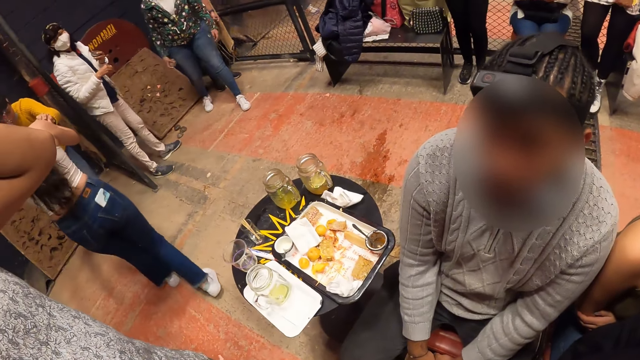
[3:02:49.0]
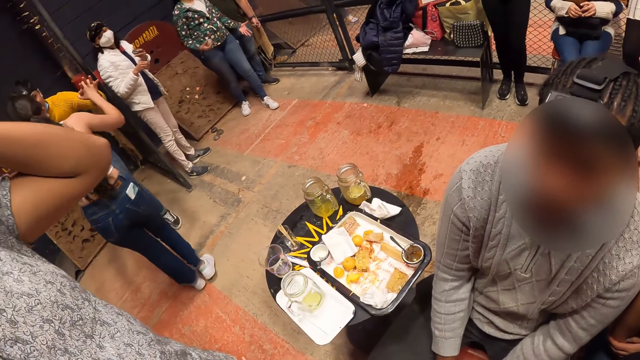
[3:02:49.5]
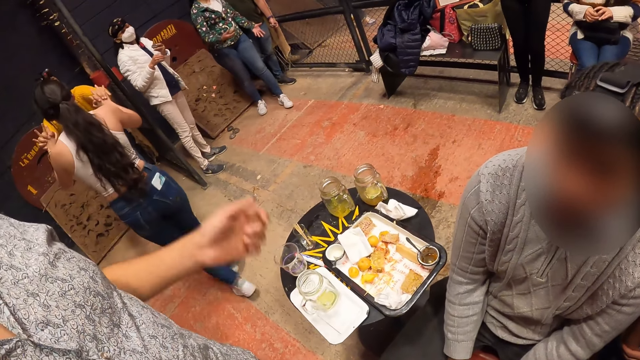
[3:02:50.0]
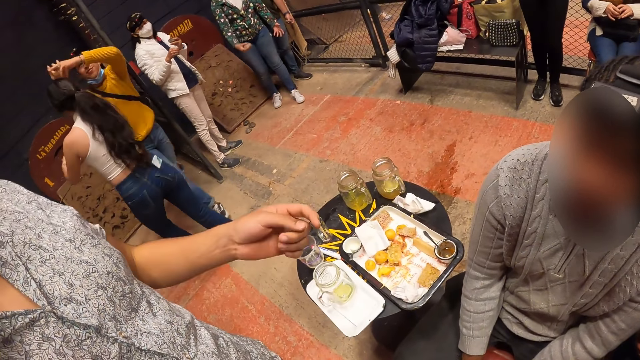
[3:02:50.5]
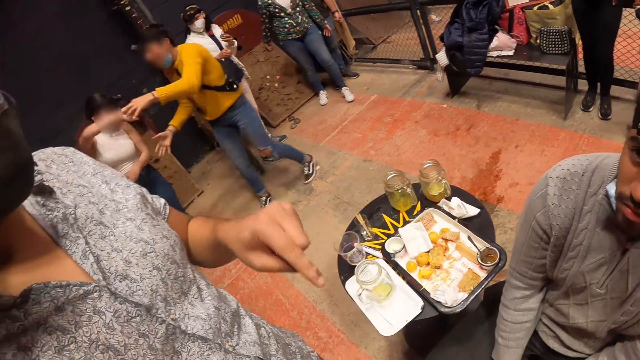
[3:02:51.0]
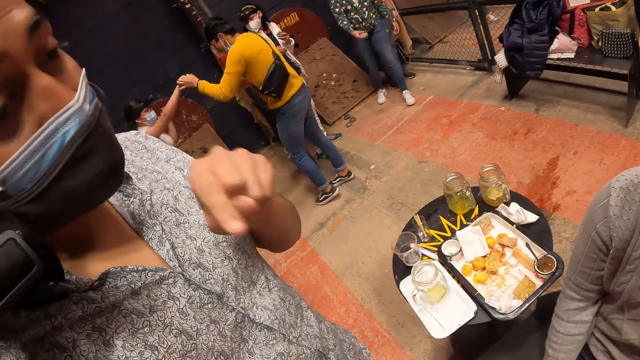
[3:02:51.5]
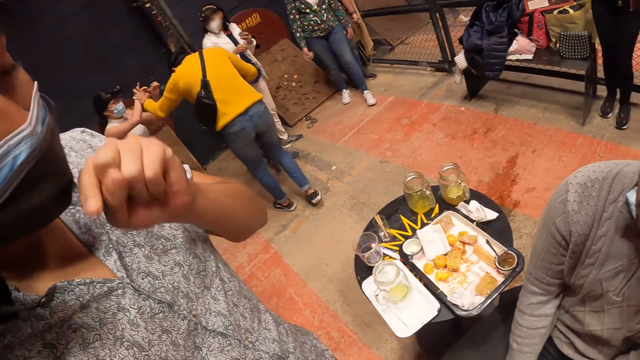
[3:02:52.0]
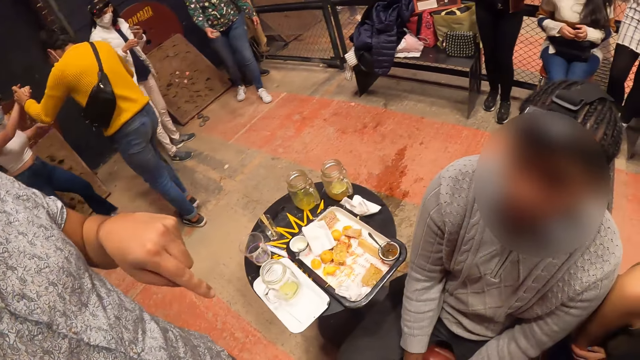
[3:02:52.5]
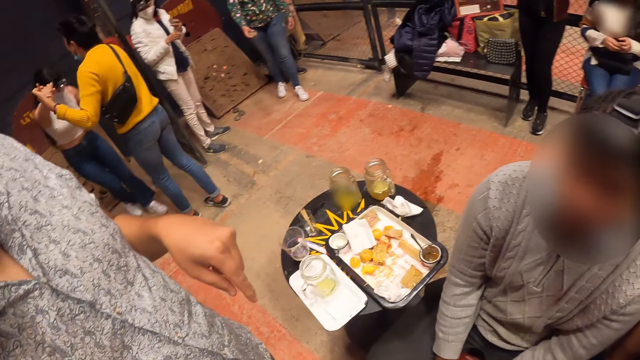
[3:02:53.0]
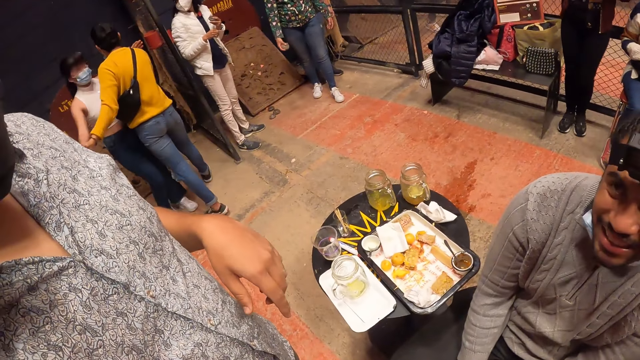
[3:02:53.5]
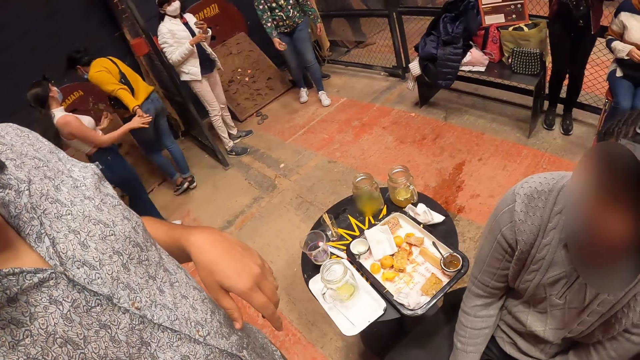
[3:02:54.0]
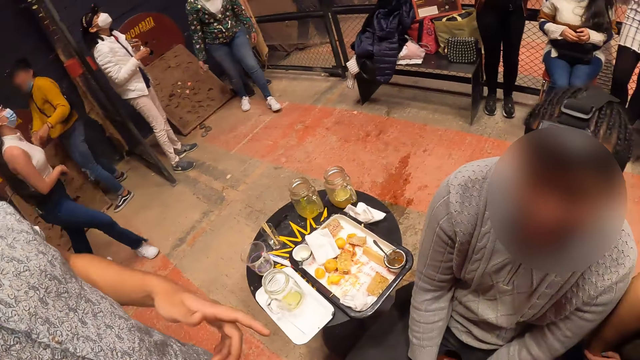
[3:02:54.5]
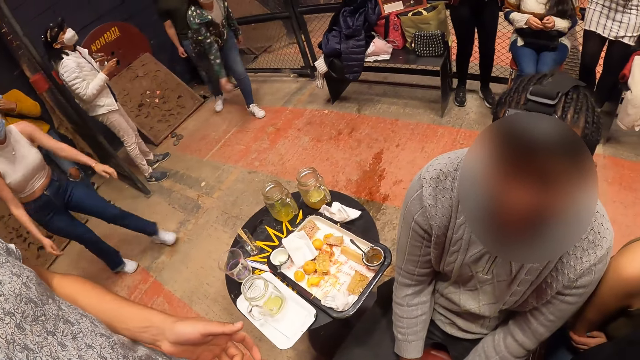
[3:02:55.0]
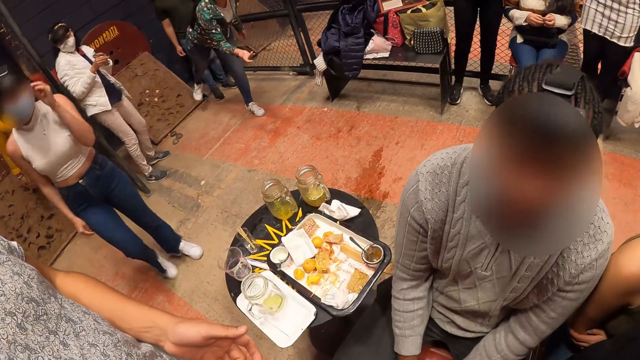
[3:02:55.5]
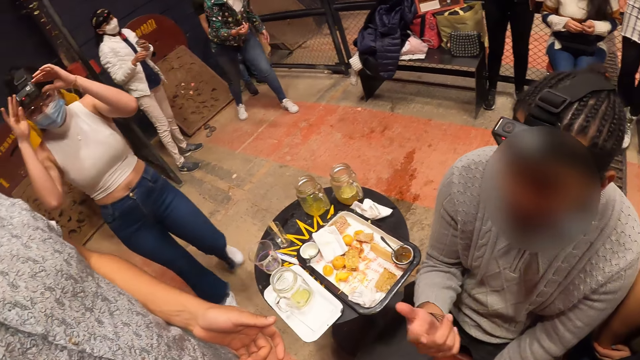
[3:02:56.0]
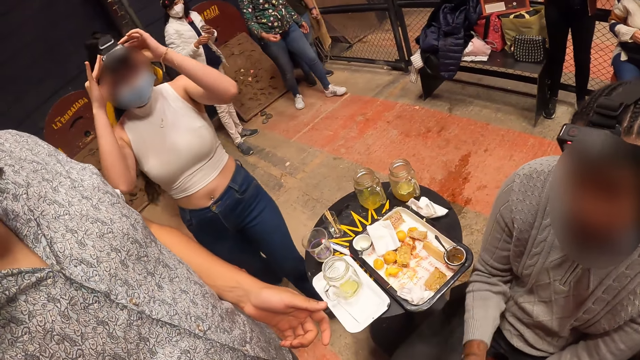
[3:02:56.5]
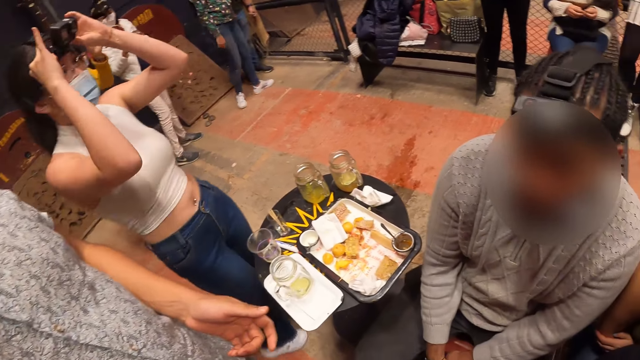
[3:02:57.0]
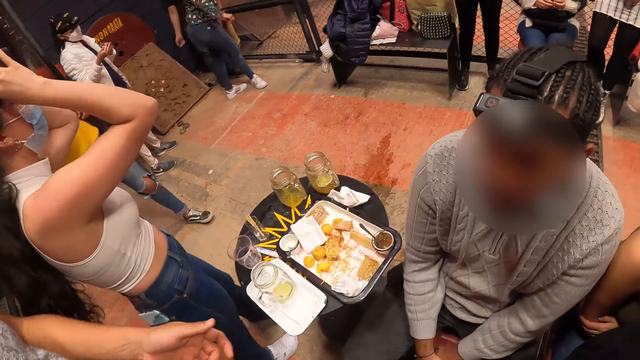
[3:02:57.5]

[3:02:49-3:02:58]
The camera wearer dialogues with a man. They dialogue with another man. A woman adjusts a camera on her head with her left hand.

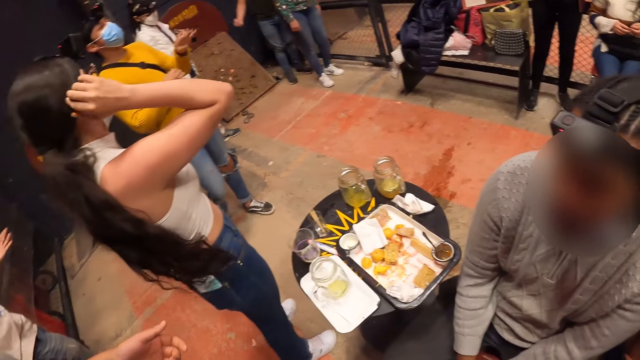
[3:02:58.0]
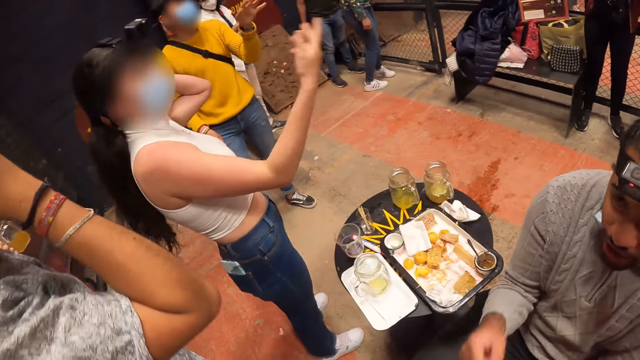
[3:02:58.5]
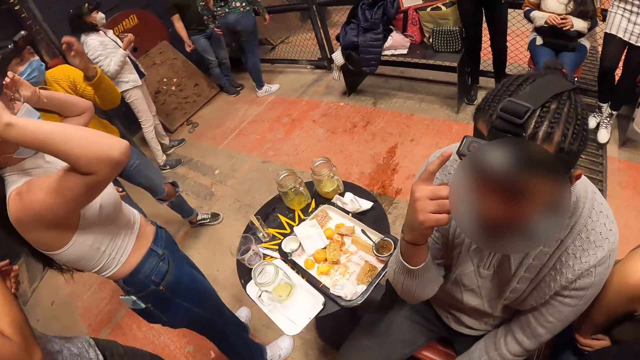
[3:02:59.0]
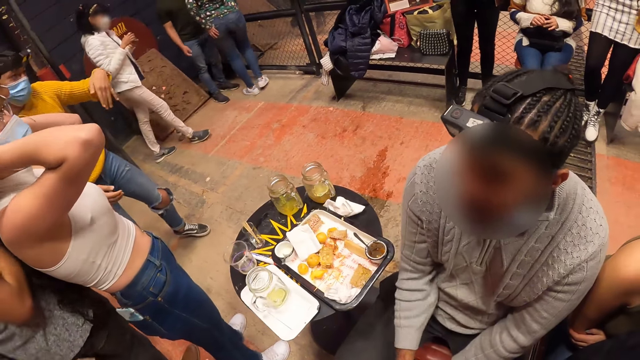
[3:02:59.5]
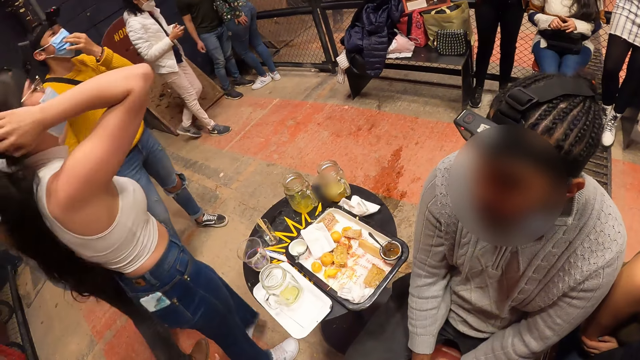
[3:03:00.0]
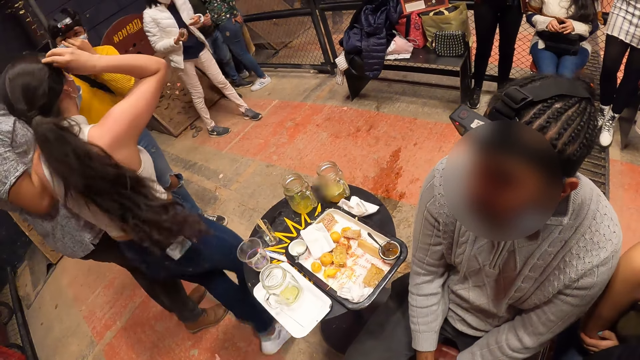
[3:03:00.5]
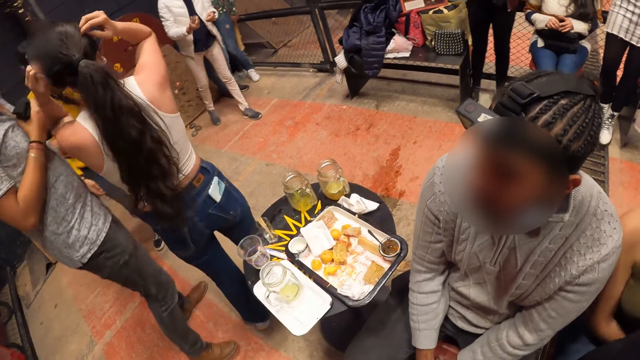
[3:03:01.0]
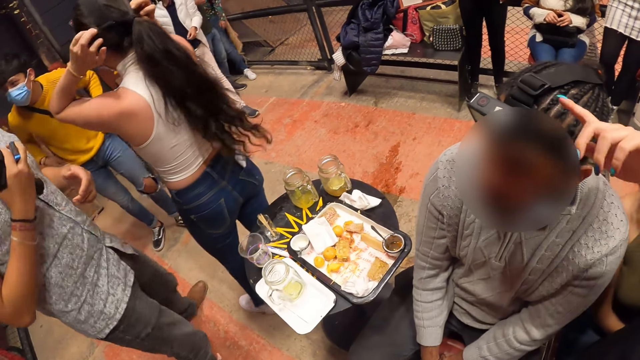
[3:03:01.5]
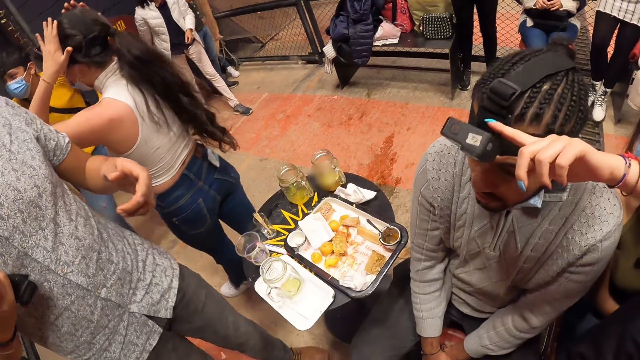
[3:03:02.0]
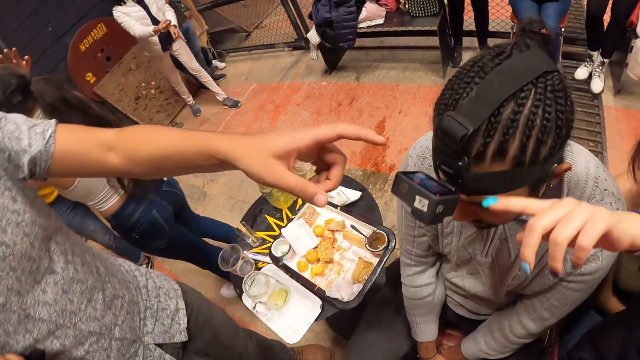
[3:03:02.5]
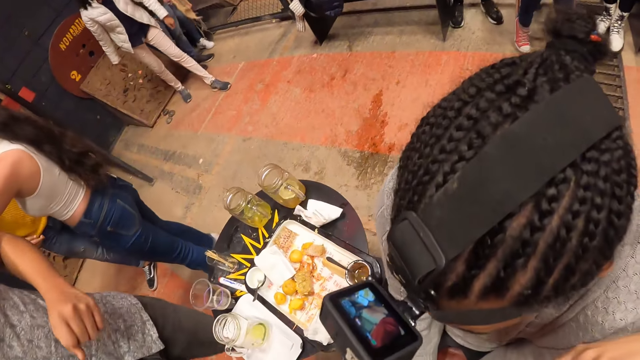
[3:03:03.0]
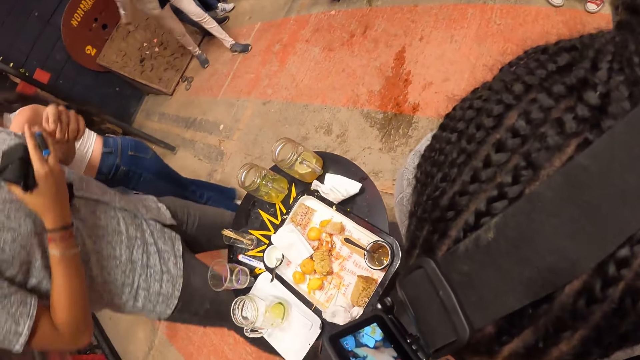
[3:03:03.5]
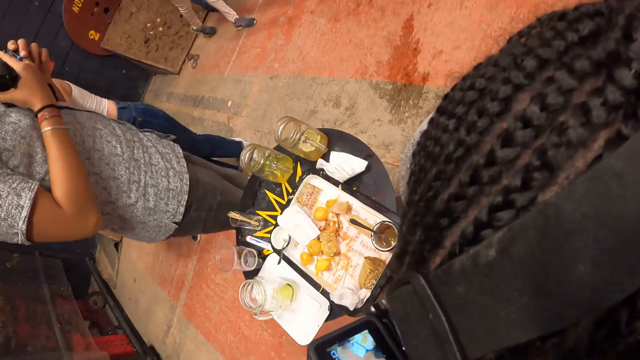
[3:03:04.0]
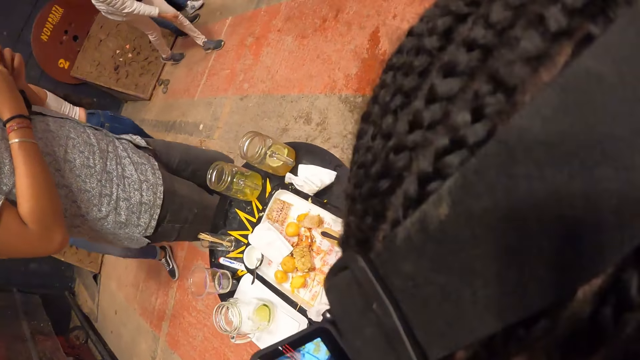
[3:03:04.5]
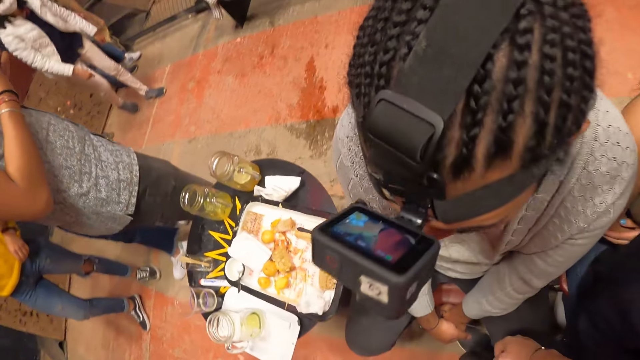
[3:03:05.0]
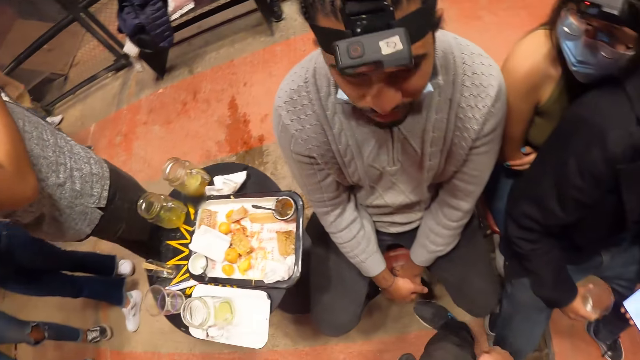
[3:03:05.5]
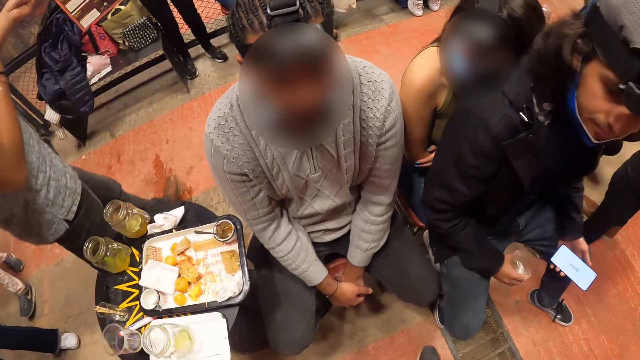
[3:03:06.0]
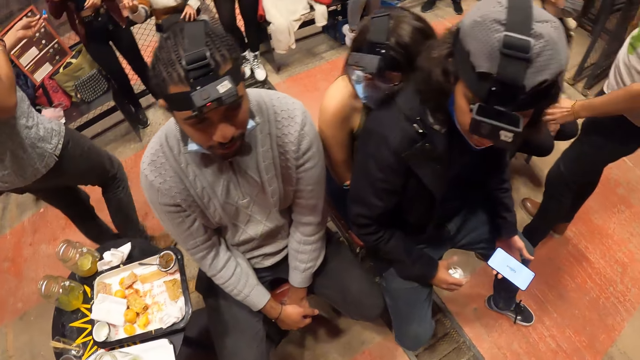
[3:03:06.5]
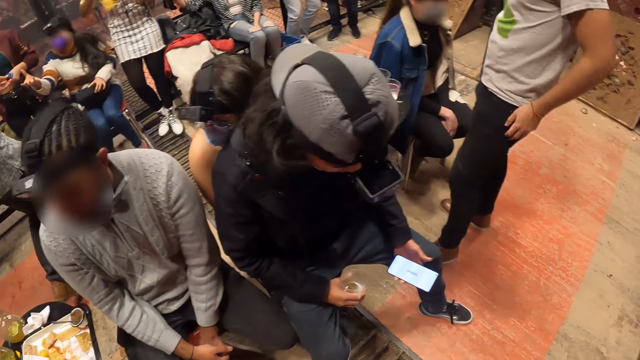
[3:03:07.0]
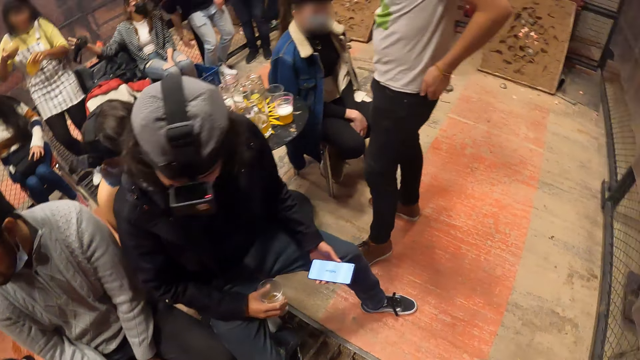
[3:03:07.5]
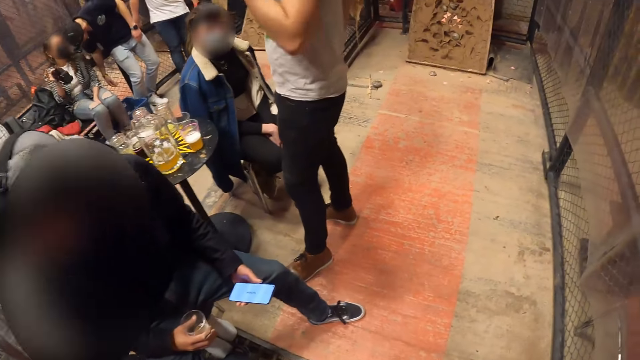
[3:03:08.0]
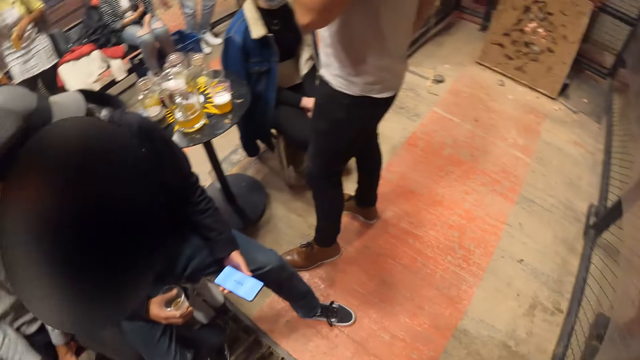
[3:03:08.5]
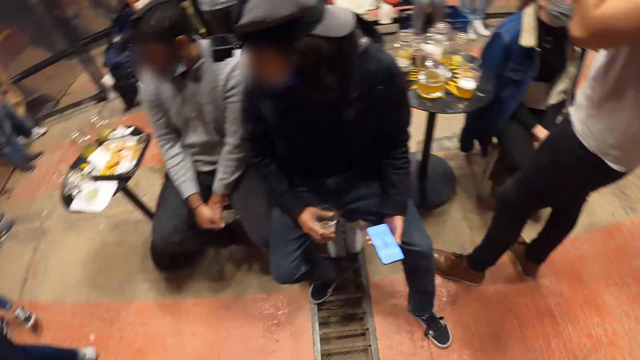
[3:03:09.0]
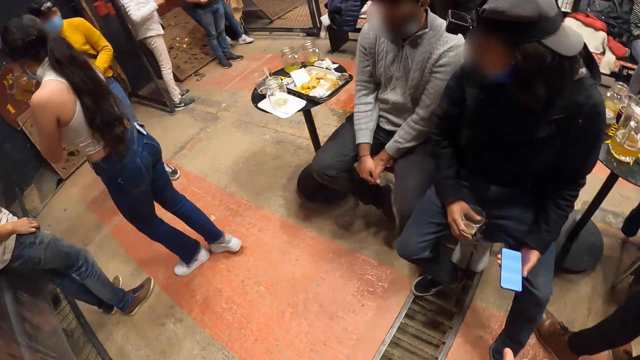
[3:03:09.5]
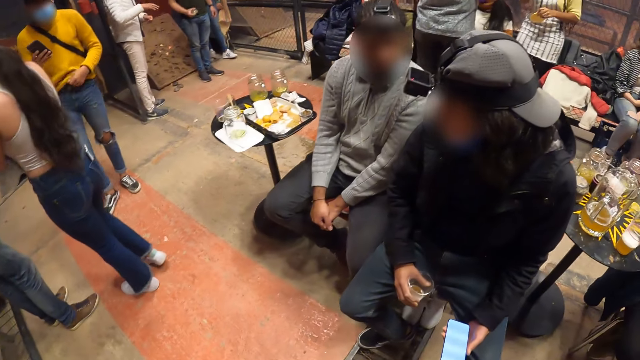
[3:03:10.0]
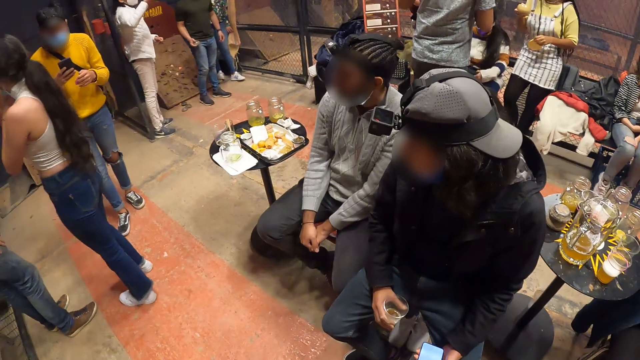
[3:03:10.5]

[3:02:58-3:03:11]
The man adjusts a nose with his left hand. A woman adjusts a camera on a man's head. The camera wearer adjusts the camera on the man's head. They look at the man's camera. The first man adjusts his cloth with his left hand. The camera wearer looks around the pub.
